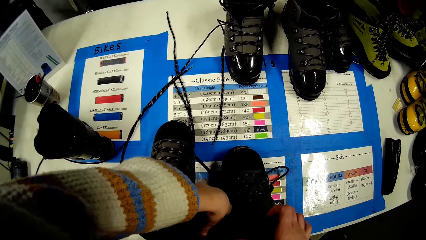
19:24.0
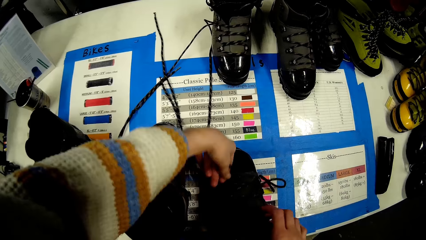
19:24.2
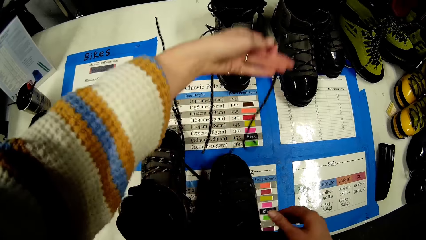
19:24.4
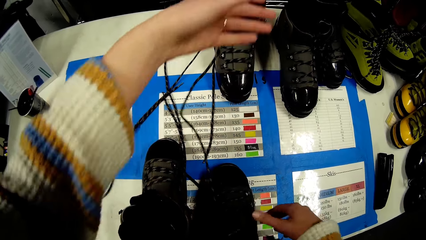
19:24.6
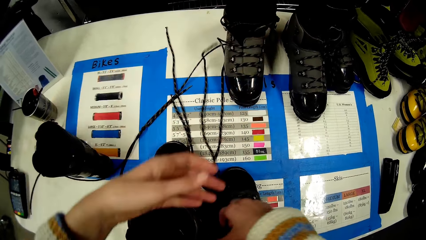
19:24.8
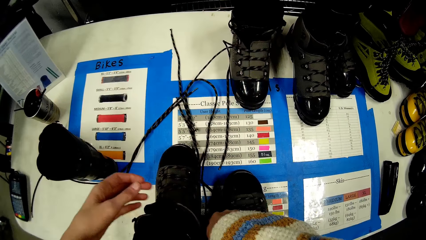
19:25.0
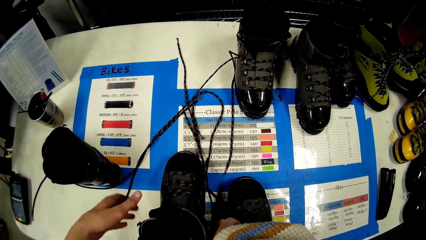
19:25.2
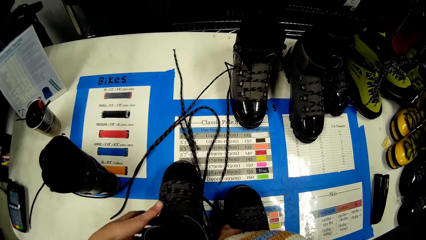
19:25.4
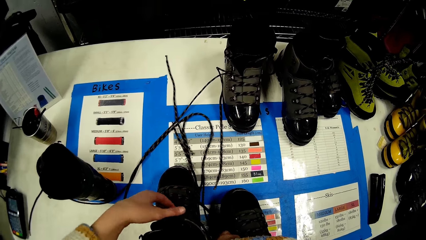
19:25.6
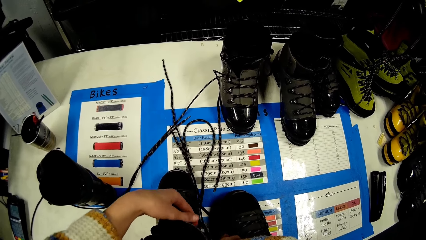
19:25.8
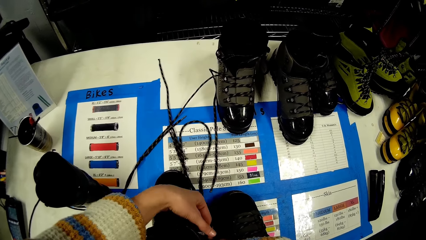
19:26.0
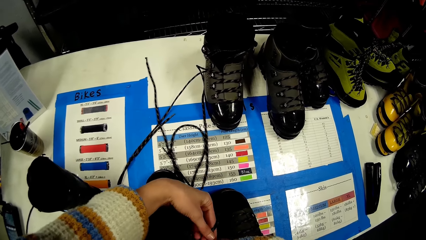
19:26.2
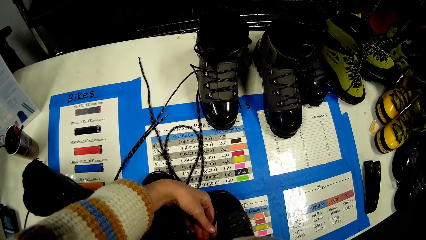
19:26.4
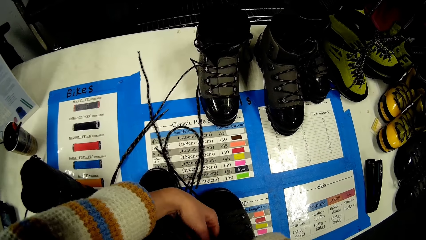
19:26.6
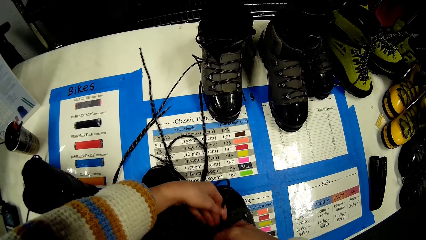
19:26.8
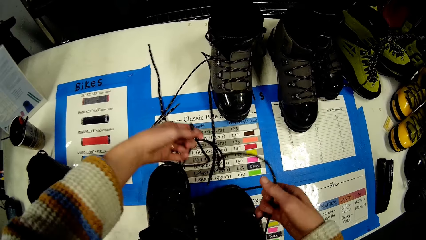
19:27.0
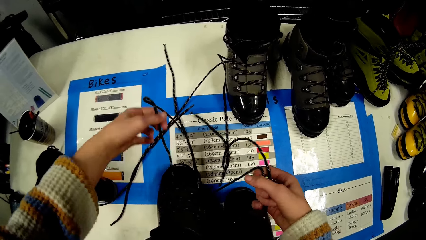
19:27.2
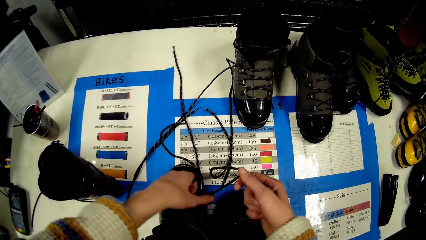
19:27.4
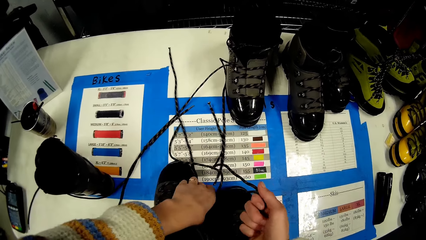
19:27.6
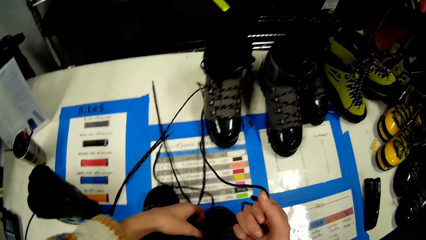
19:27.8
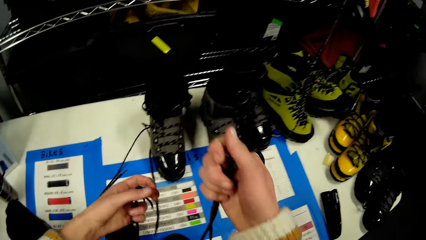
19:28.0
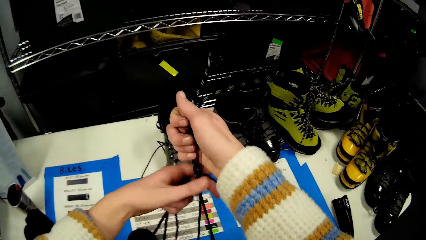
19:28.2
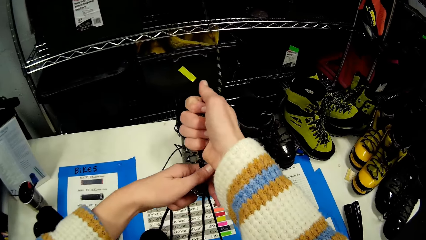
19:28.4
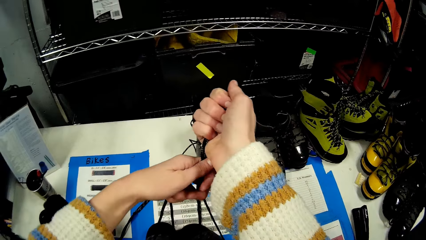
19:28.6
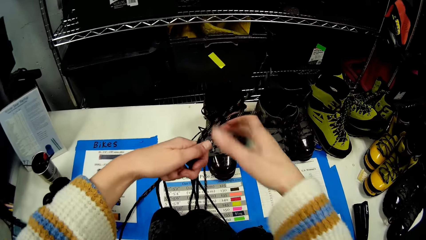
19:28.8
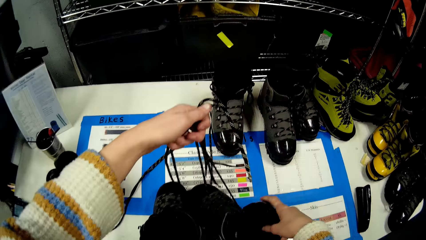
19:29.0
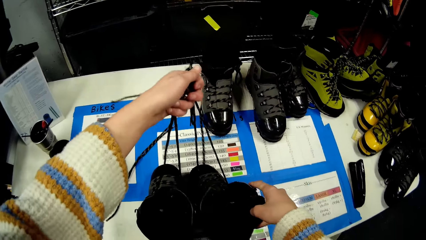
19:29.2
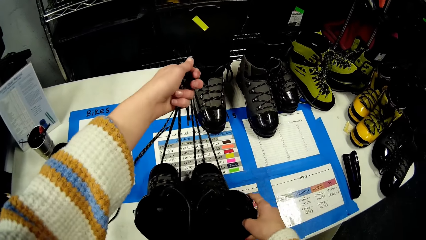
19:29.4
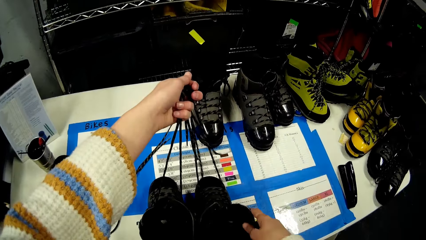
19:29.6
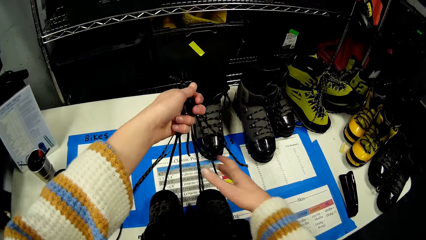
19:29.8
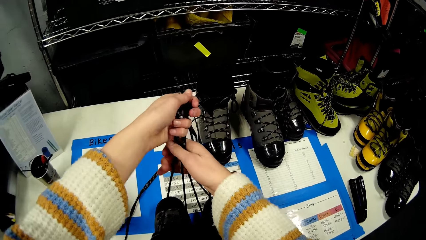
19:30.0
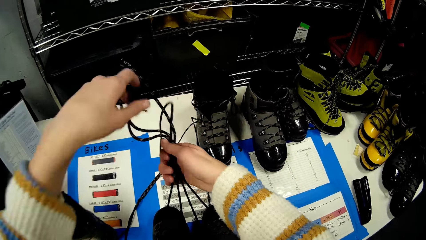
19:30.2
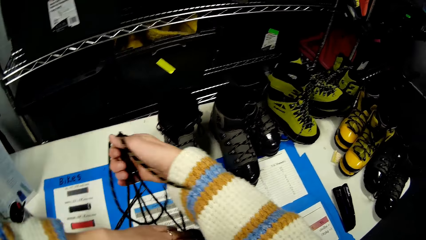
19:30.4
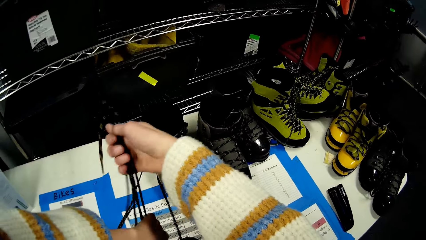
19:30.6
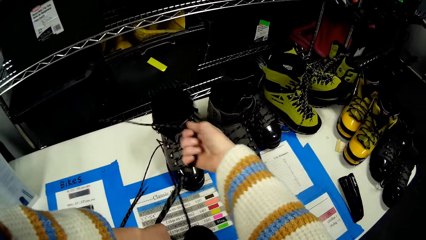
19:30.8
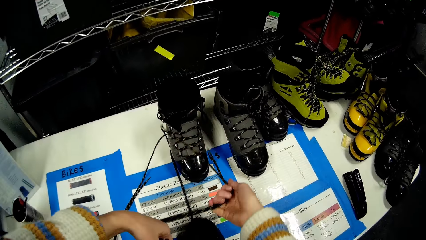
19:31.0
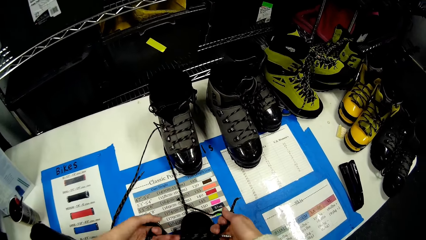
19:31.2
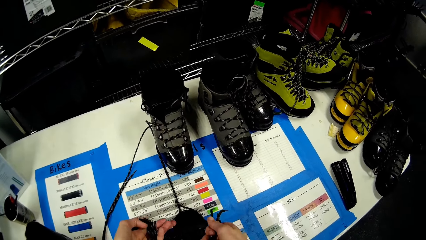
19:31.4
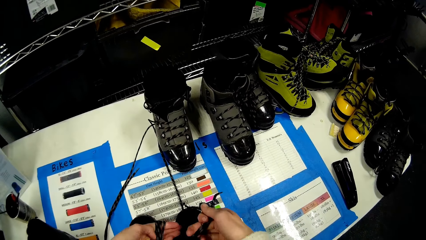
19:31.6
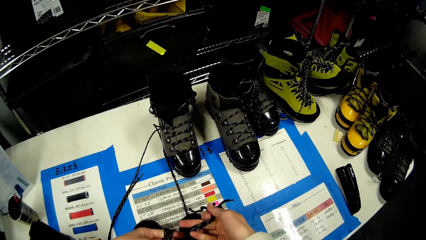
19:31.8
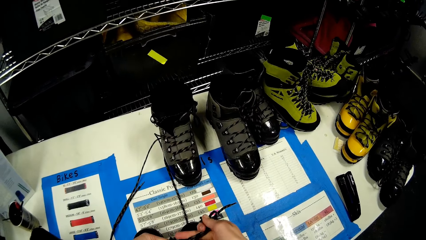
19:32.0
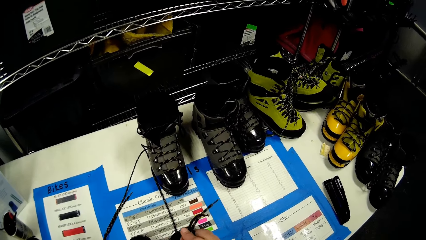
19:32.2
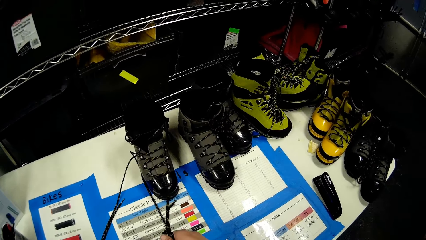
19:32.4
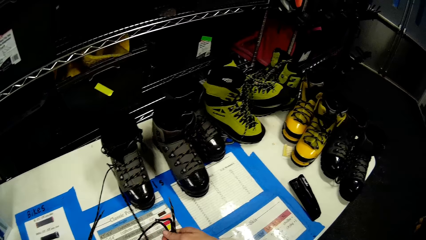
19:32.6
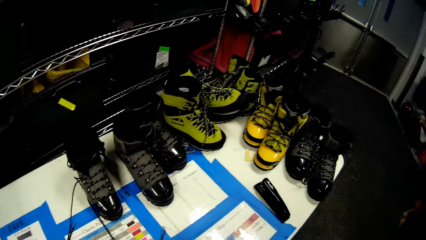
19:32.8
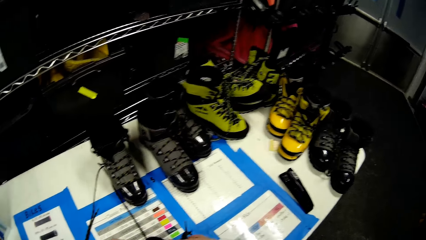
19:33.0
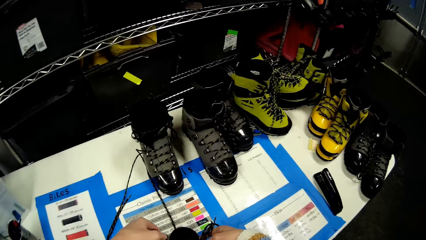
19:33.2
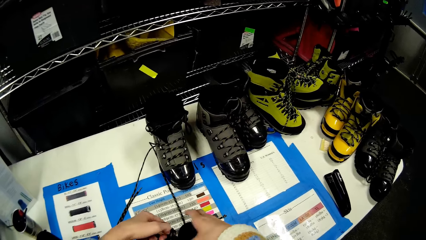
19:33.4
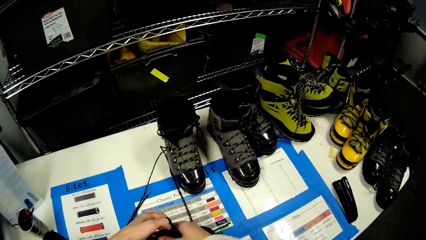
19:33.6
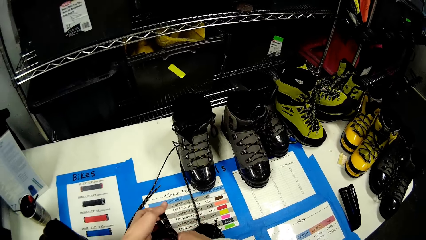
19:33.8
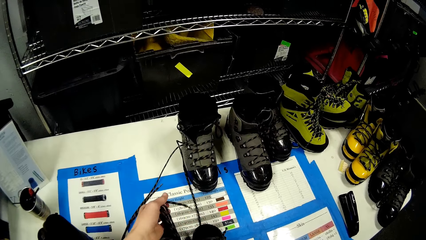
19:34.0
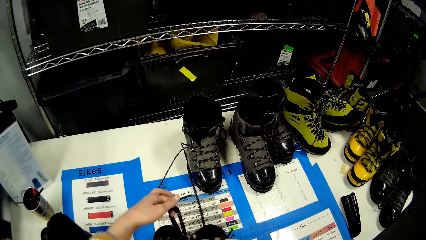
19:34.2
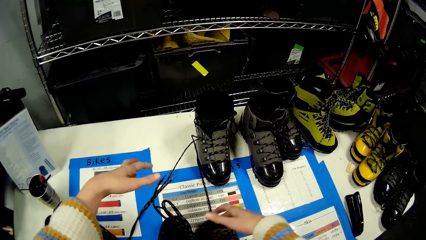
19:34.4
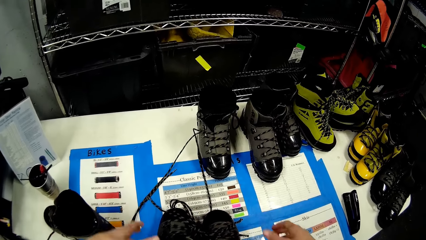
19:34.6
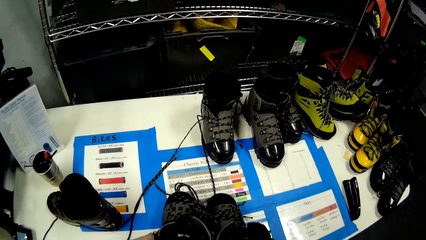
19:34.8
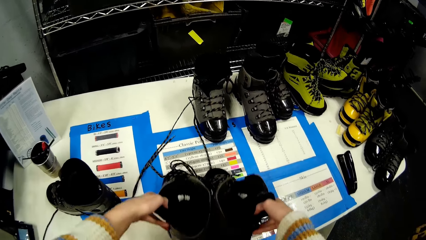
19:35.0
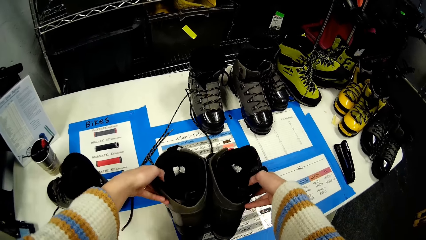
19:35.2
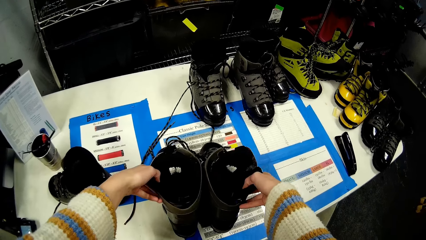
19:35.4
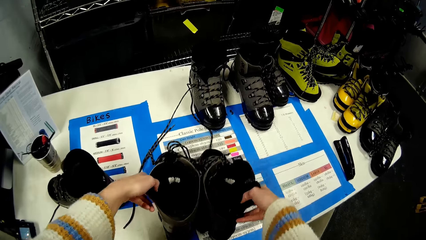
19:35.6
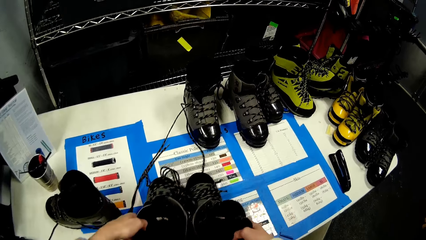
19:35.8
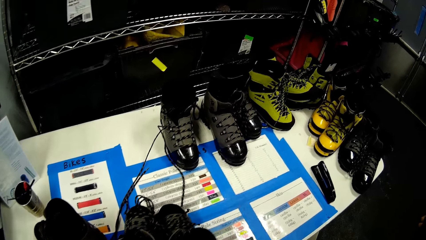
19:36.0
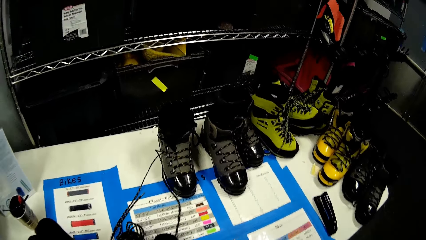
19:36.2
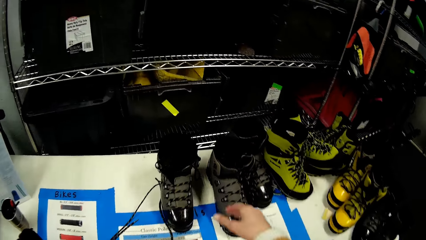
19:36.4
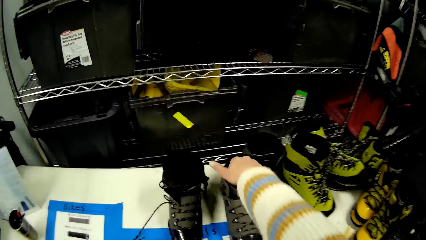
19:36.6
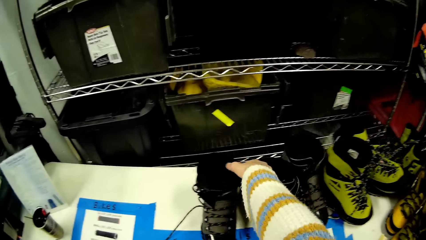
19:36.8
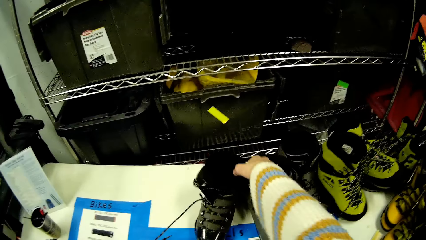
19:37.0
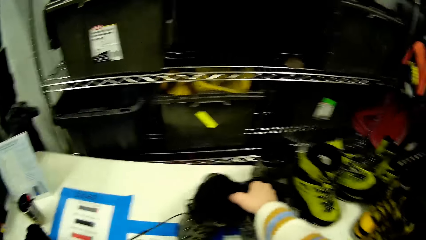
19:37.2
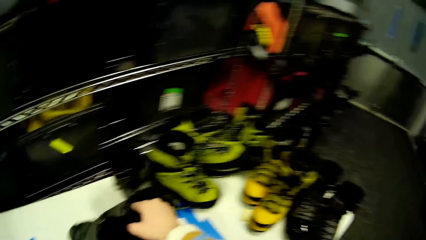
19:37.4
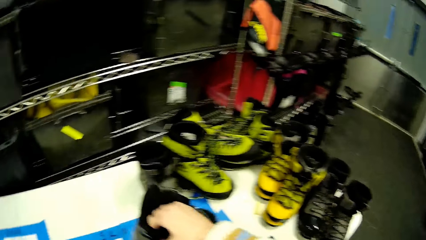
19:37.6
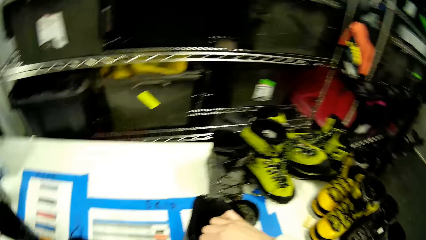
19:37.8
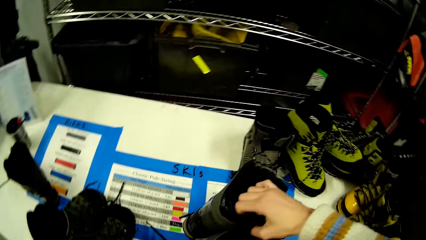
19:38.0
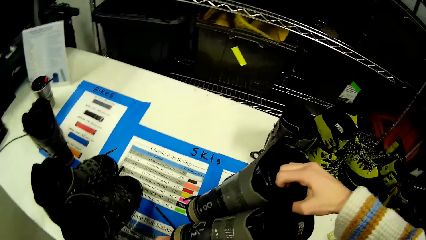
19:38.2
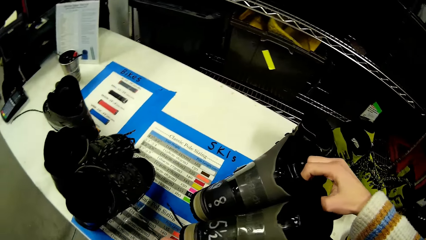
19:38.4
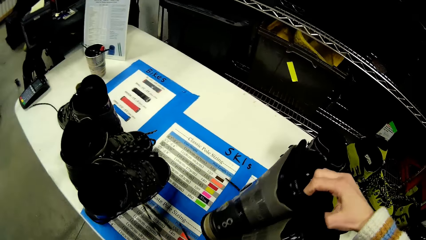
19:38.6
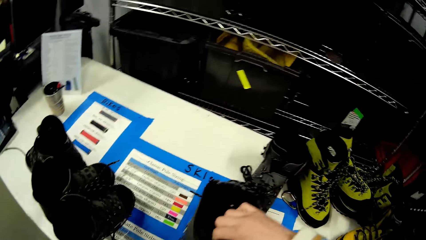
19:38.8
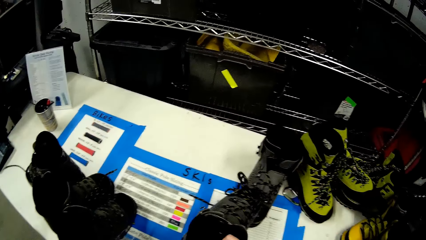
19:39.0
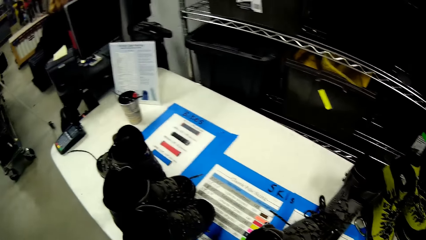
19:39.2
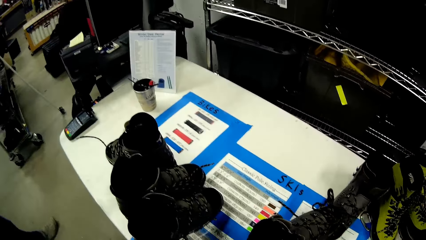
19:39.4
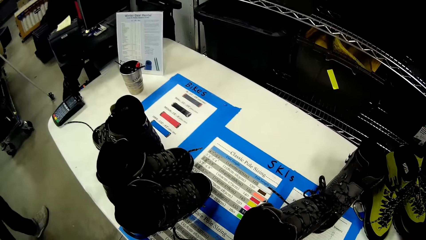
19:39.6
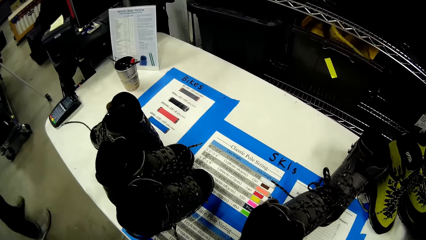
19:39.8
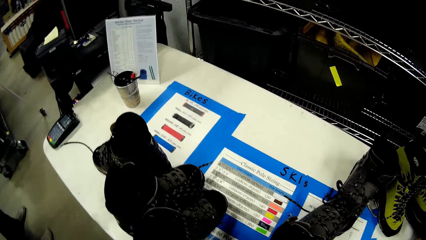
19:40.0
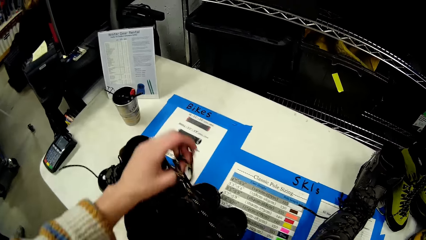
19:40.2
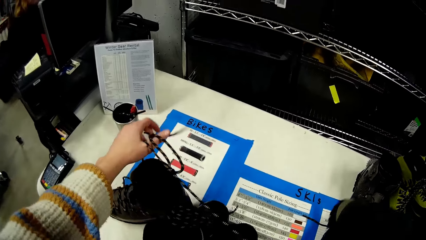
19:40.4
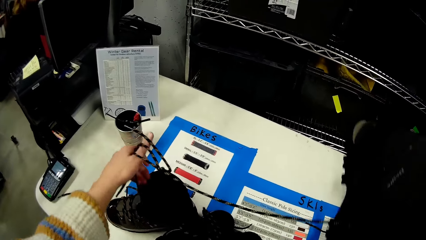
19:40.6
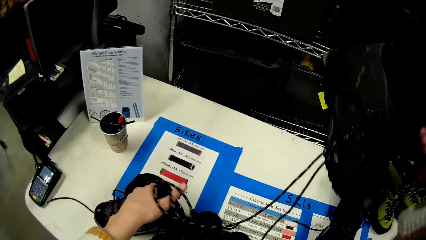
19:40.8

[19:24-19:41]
The camera wearer holds the boot laces on the table with both hands. She adjusts the boot on the table with her right hand. She ties the boot laces on the table with both hands. She adjusts the pair of boots on the table with both hands. She picks the pair of boots from the table with her right hand. She holds a shoe lace.
